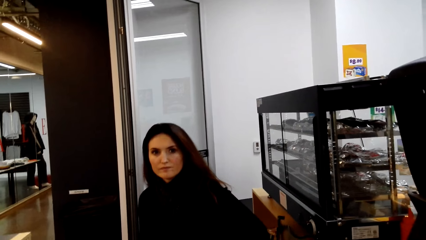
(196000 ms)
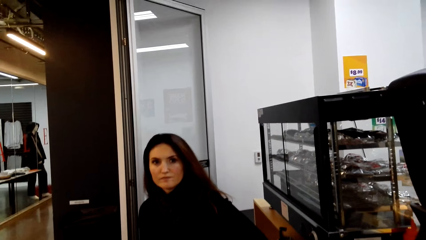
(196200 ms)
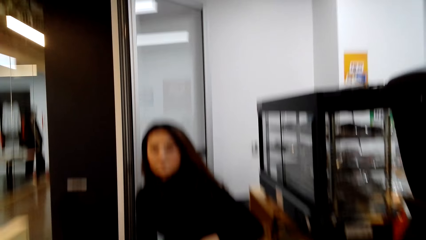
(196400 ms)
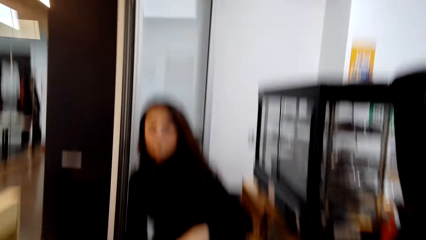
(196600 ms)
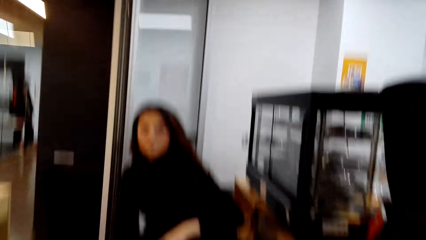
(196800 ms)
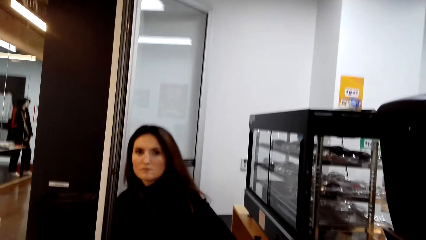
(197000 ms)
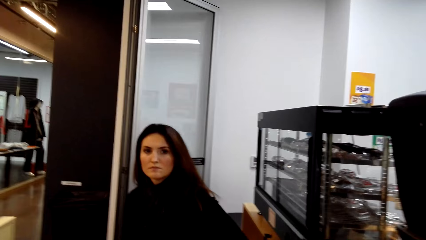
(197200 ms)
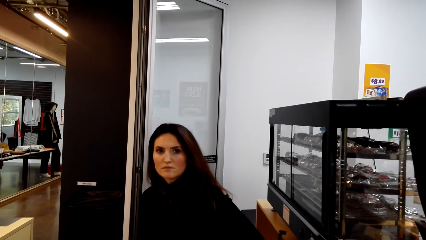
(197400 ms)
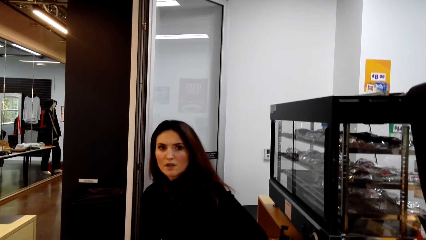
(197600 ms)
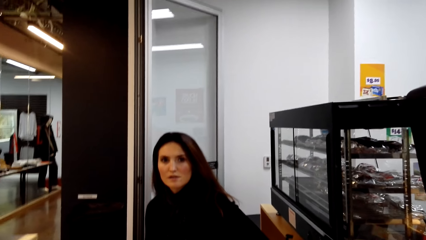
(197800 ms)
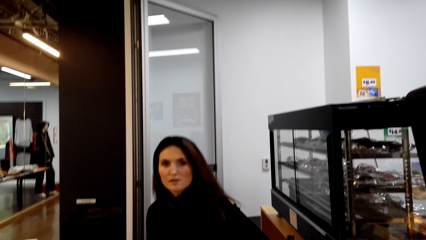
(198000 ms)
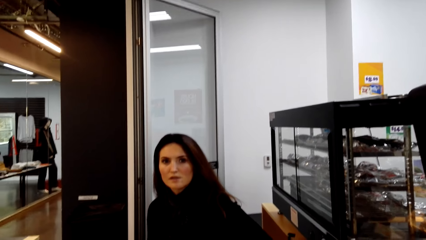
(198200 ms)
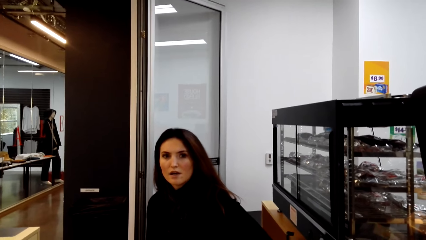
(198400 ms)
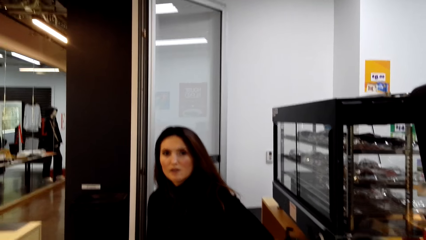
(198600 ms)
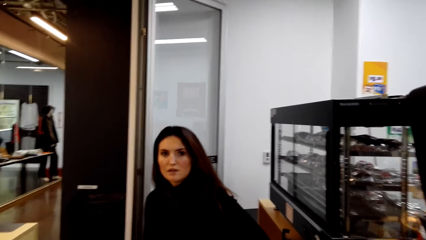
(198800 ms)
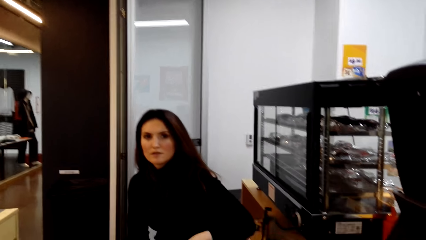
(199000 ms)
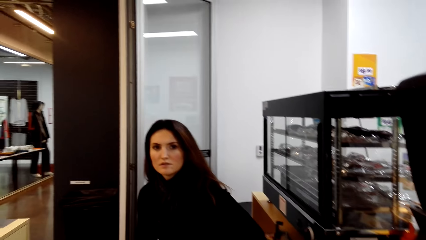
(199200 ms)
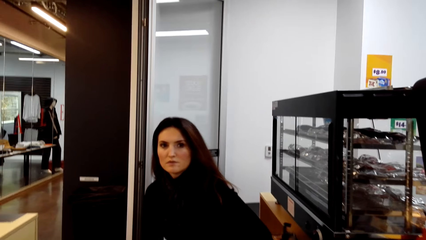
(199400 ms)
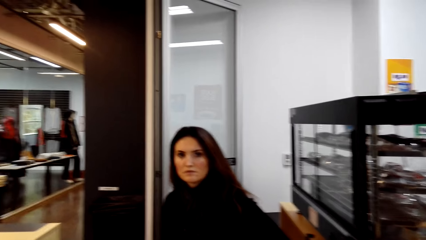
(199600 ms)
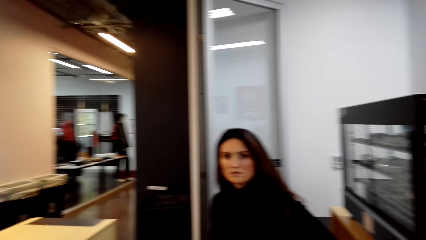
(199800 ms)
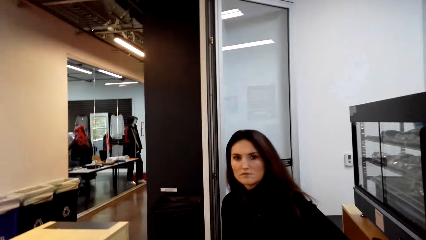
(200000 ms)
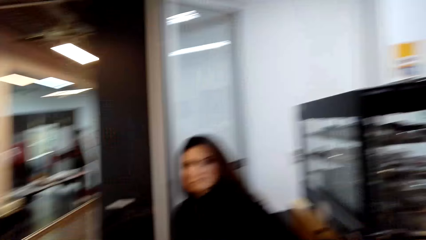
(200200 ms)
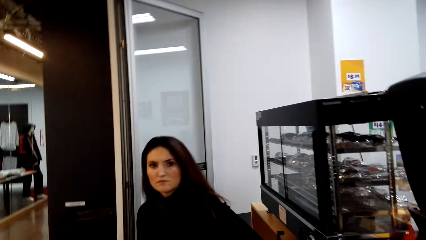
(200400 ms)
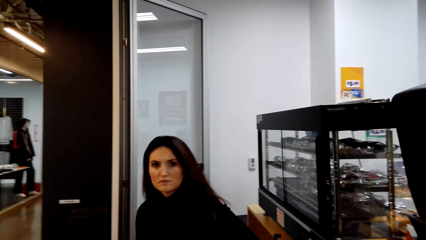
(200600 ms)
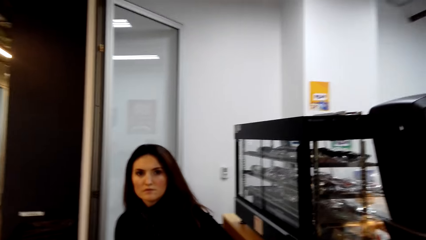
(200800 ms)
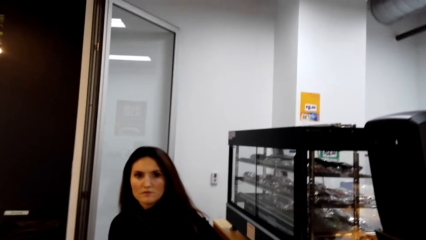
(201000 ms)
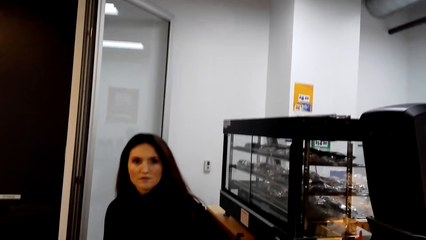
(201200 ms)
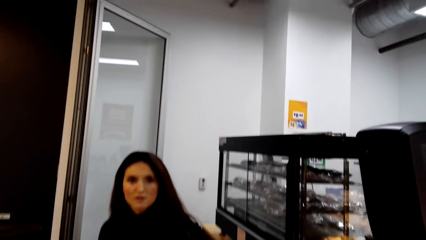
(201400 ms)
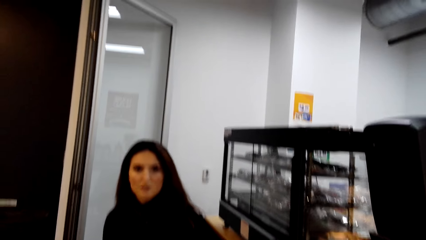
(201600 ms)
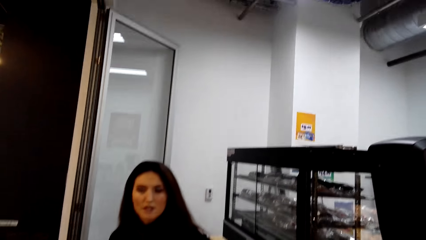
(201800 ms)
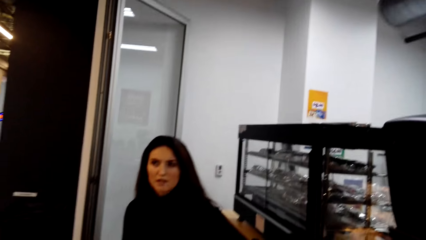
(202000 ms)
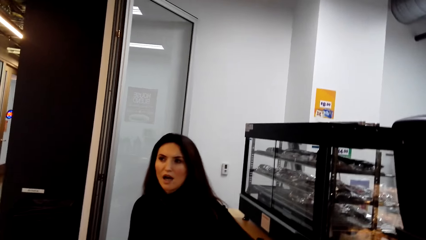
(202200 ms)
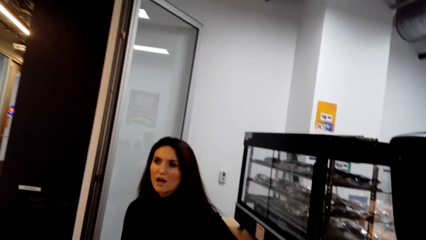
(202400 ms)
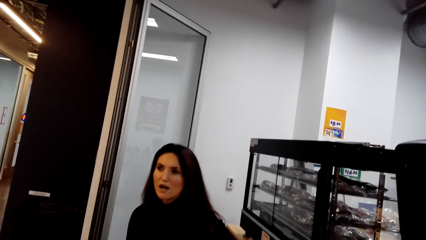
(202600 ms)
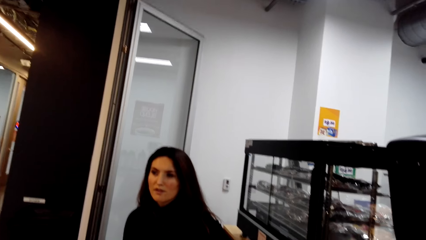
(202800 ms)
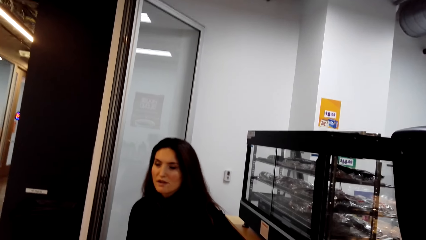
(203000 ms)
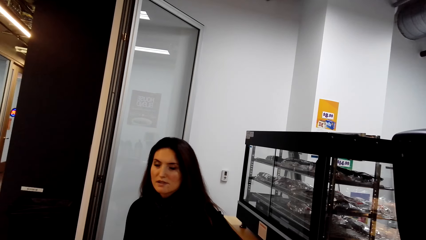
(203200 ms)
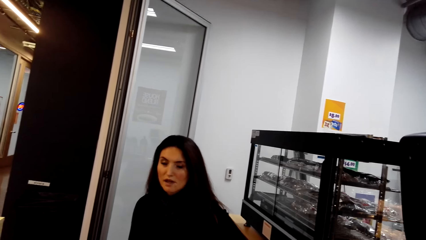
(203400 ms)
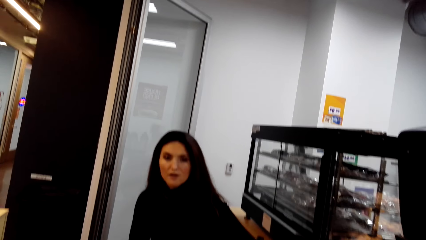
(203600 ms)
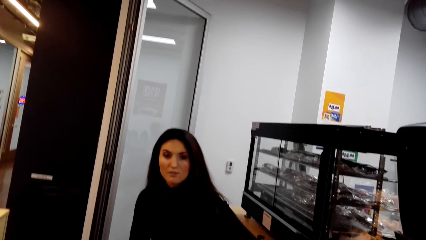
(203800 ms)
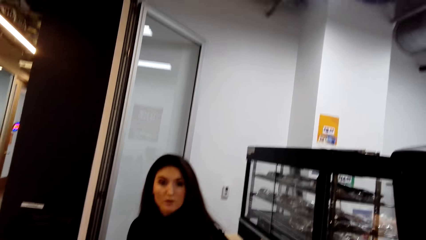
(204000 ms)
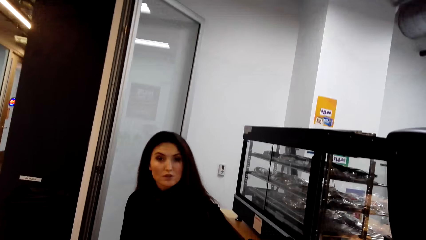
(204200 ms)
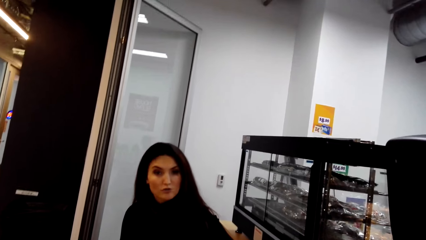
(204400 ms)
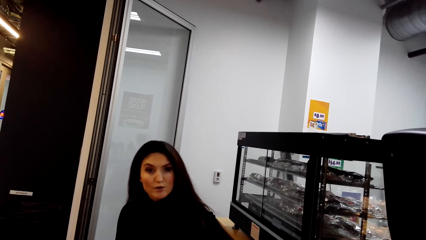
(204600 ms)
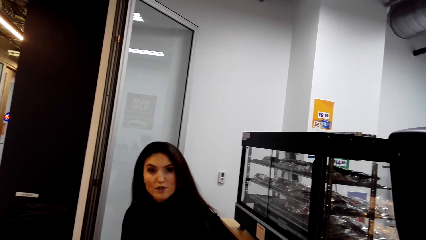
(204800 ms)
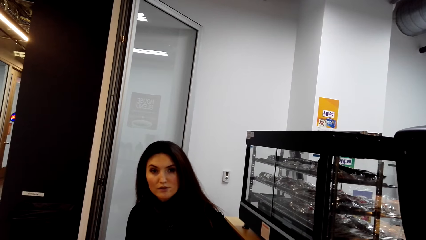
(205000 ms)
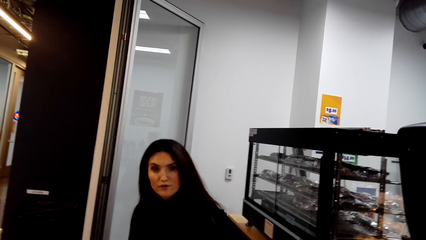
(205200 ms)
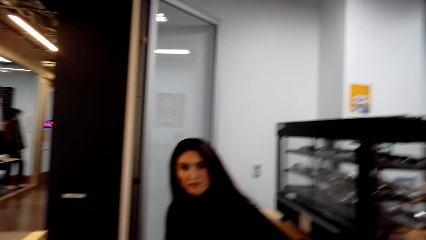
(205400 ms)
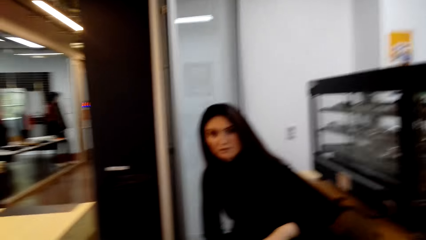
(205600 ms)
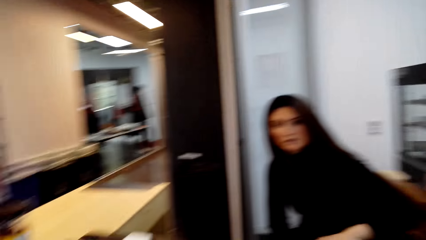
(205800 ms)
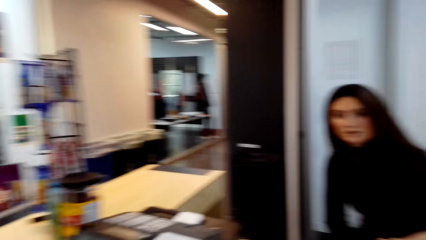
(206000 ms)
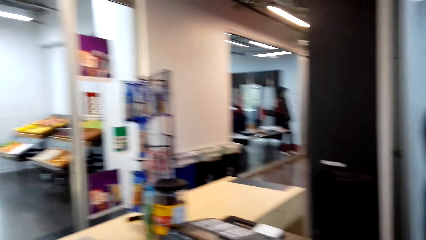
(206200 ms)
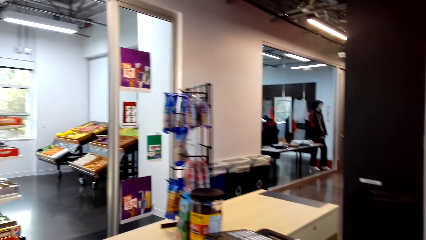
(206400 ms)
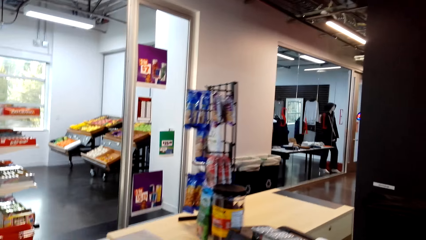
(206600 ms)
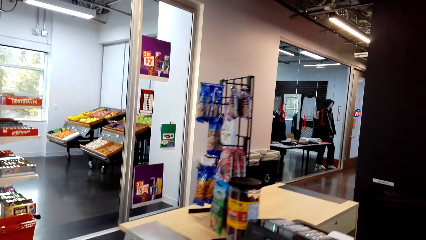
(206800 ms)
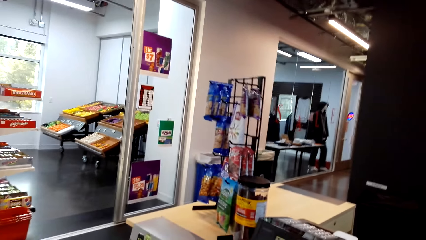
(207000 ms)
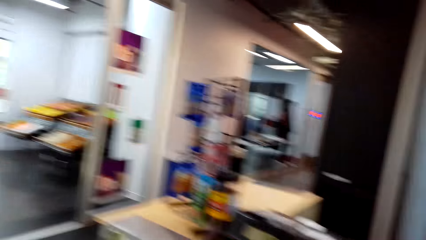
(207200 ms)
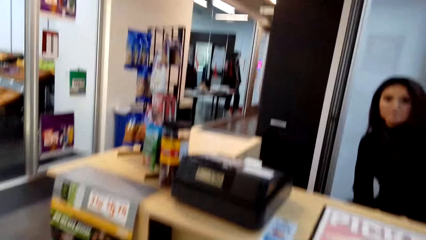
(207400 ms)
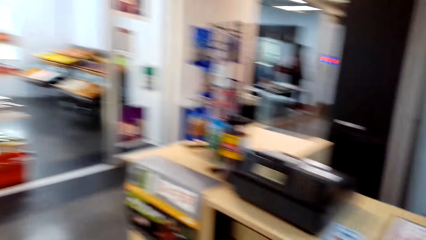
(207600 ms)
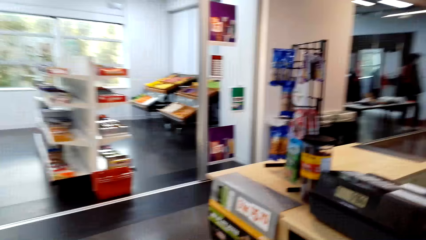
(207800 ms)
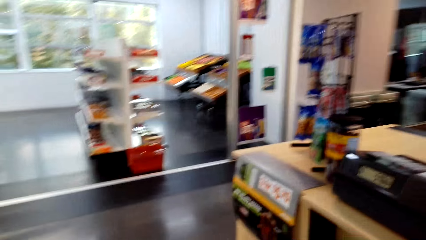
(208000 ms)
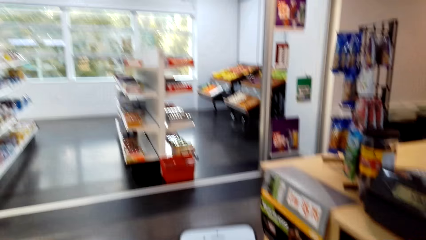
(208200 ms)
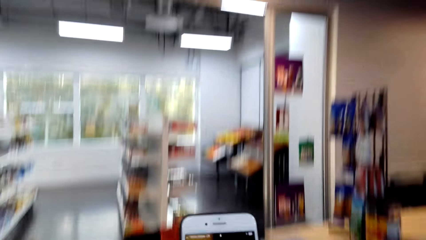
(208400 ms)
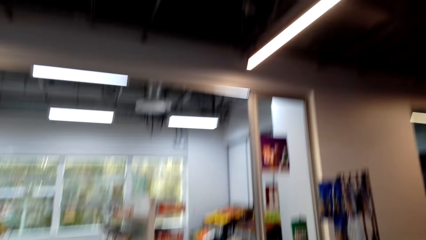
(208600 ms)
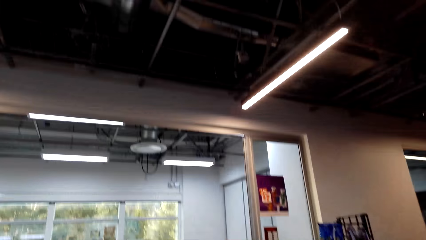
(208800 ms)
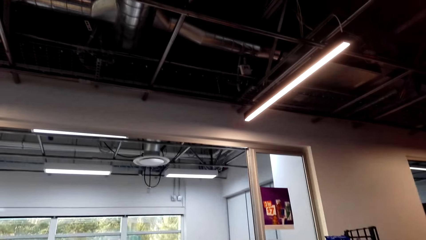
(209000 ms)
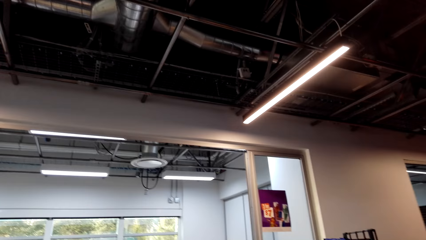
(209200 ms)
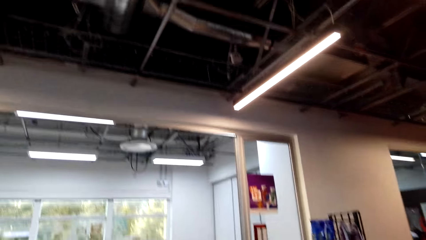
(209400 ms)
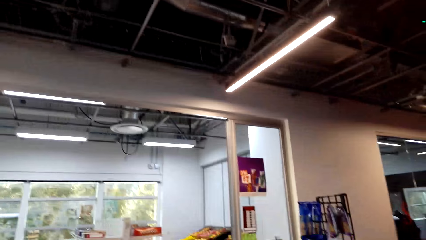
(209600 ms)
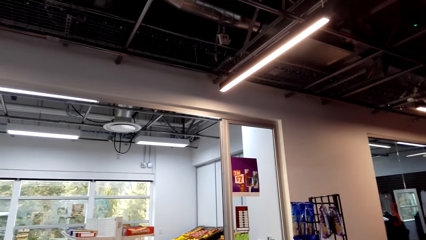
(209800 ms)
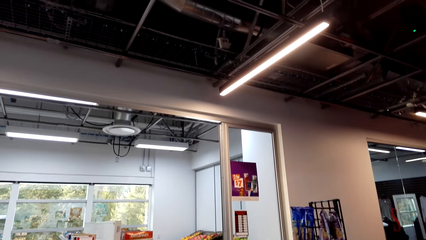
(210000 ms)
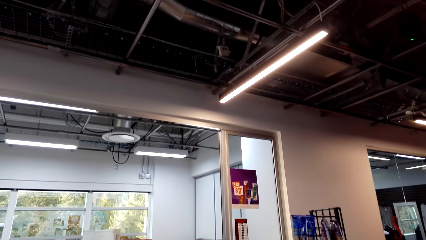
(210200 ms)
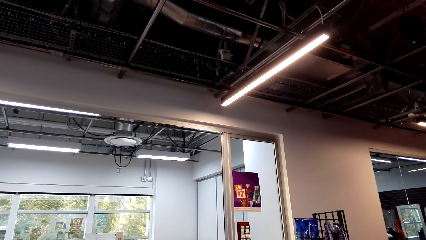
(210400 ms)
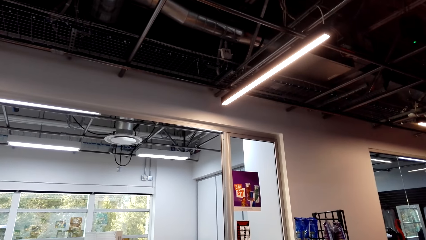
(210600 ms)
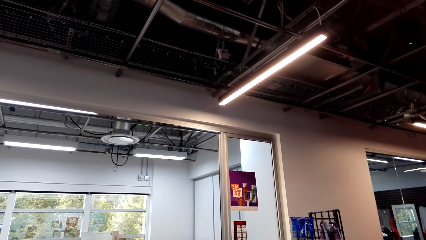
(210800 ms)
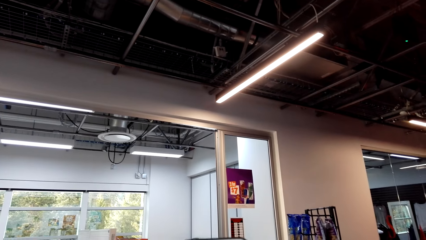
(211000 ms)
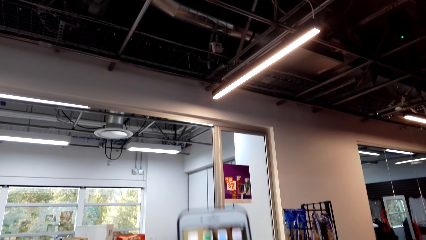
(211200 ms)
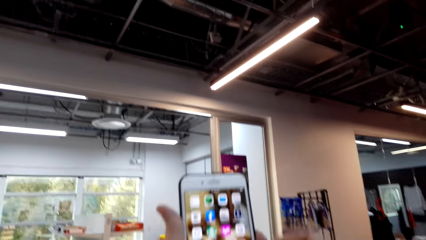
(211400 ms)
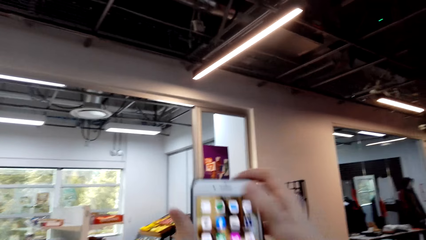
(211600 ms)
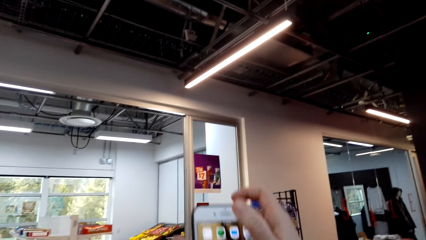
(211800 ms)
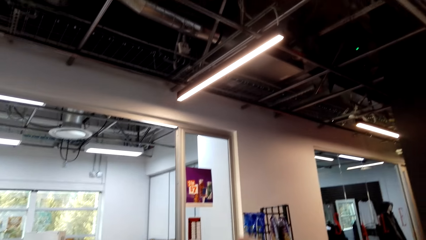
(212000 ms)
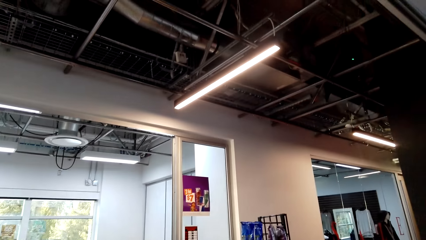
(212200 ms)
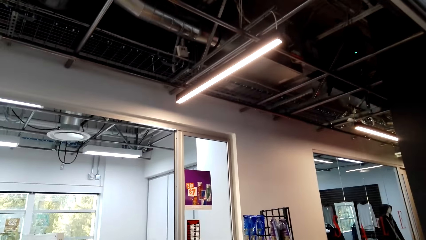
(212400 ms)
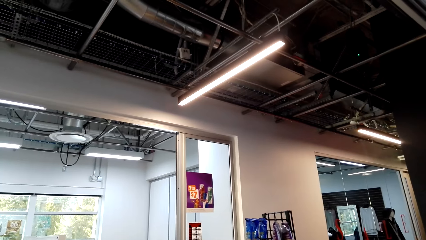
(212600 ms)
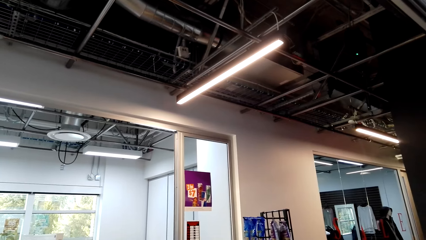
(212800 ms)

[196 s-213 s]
The camera wearer looks around. They interact with a cashier. They look around. They hold a phone. They walk around the room. They look around. They stare at the phone.
